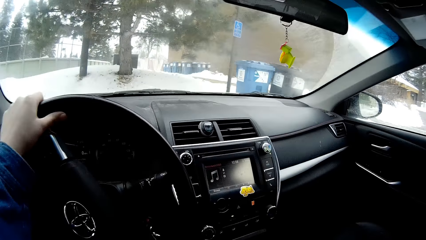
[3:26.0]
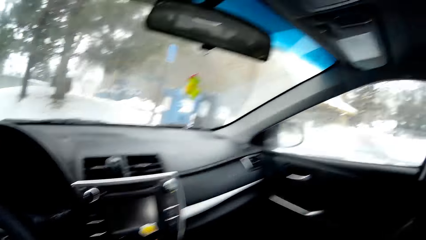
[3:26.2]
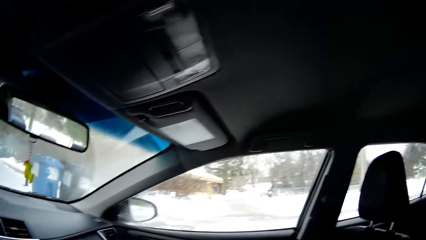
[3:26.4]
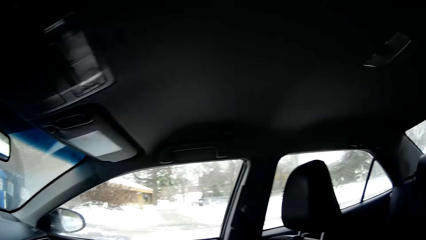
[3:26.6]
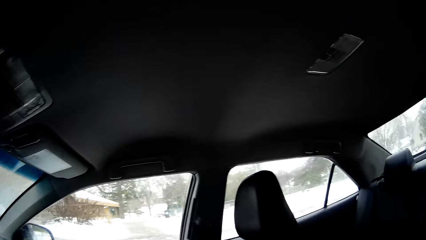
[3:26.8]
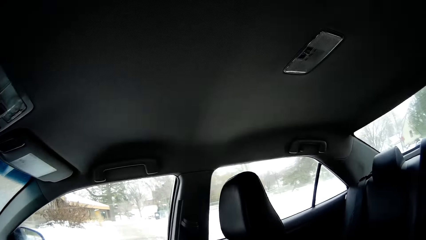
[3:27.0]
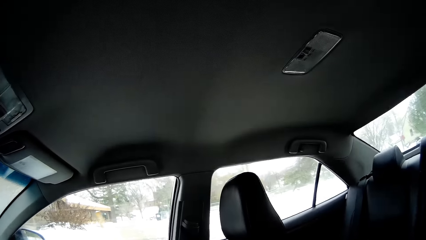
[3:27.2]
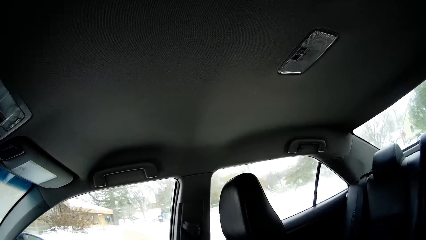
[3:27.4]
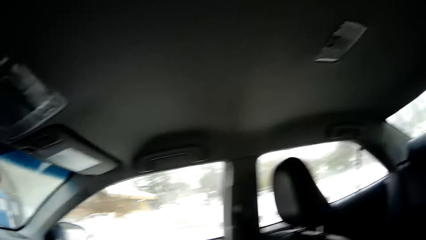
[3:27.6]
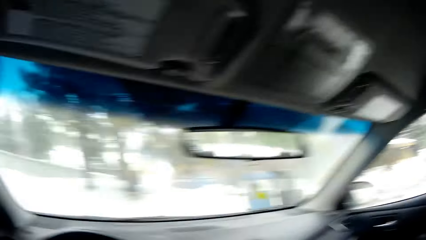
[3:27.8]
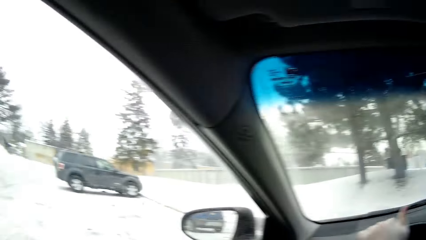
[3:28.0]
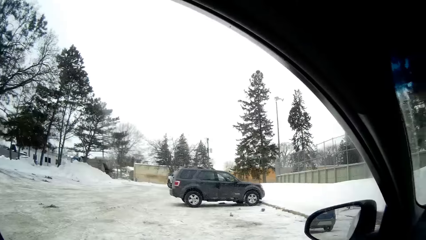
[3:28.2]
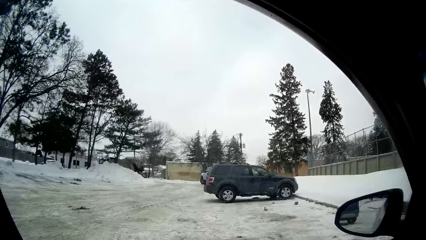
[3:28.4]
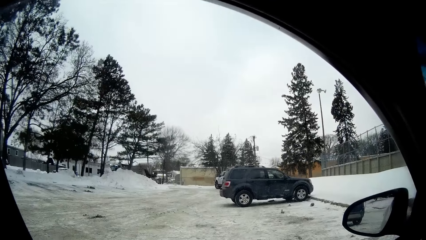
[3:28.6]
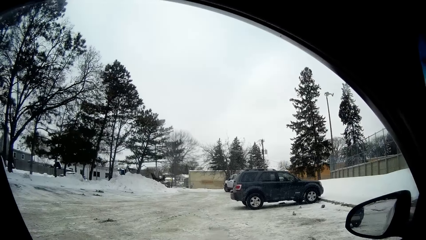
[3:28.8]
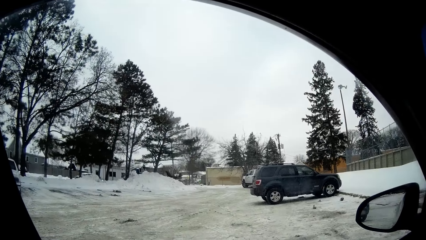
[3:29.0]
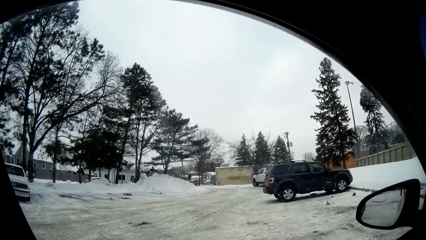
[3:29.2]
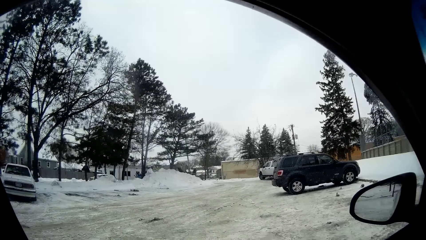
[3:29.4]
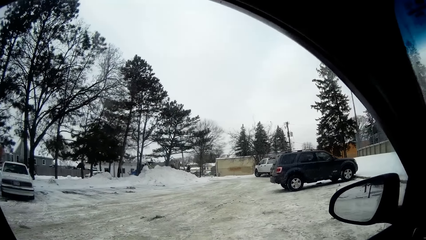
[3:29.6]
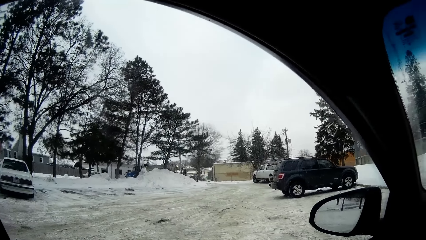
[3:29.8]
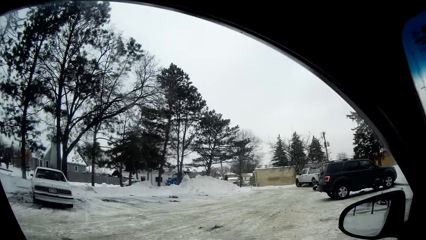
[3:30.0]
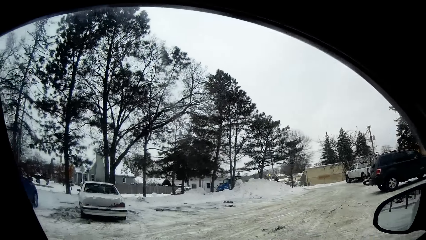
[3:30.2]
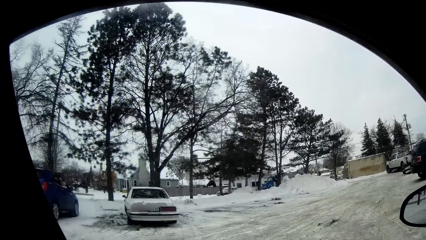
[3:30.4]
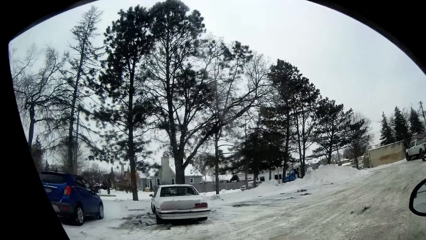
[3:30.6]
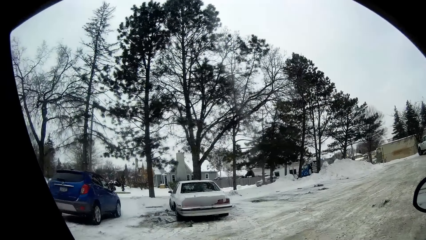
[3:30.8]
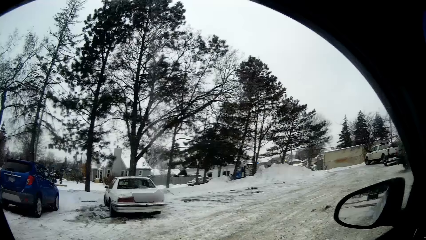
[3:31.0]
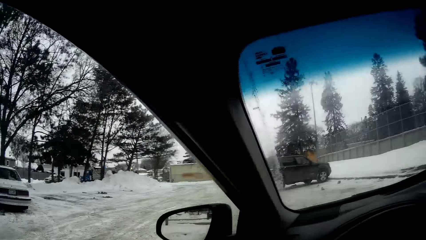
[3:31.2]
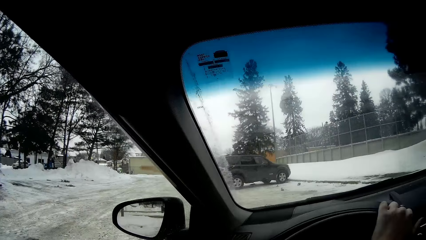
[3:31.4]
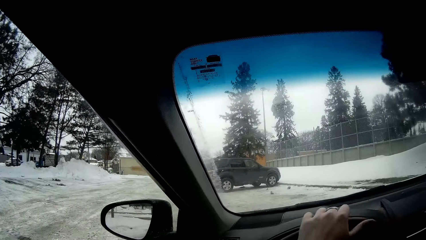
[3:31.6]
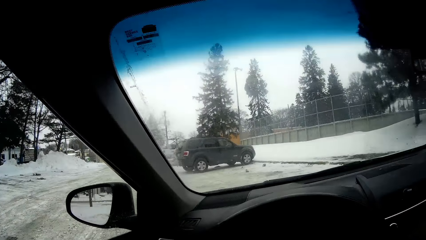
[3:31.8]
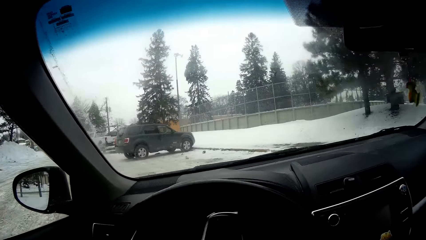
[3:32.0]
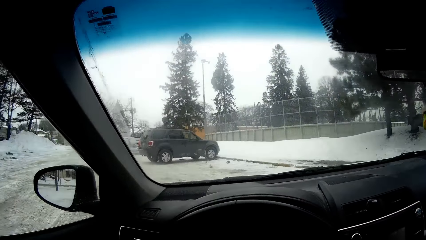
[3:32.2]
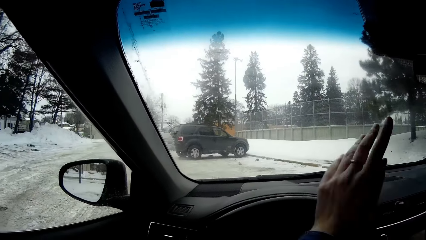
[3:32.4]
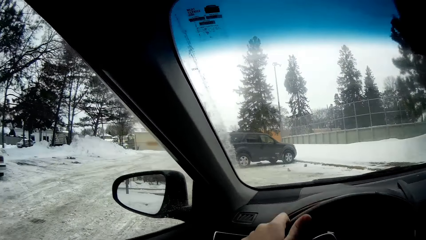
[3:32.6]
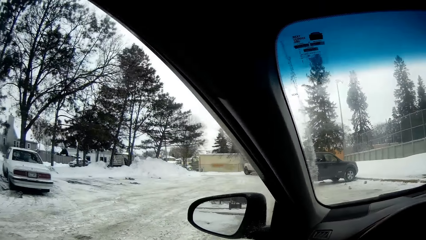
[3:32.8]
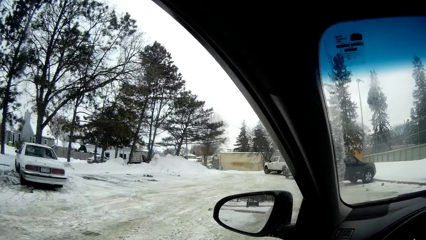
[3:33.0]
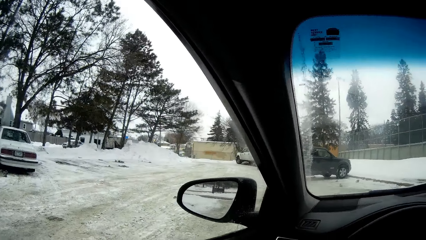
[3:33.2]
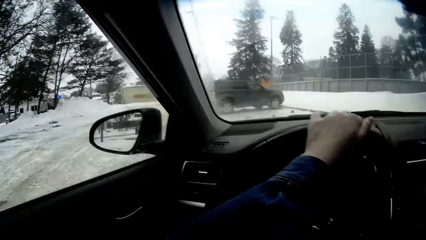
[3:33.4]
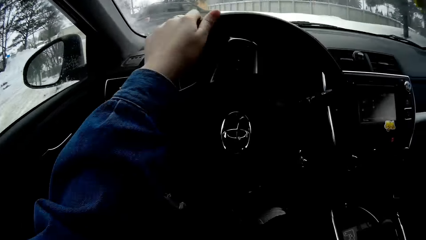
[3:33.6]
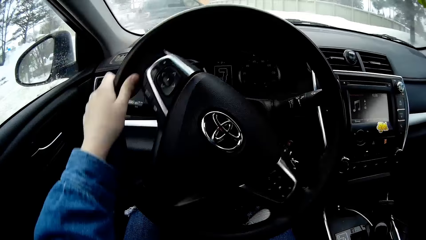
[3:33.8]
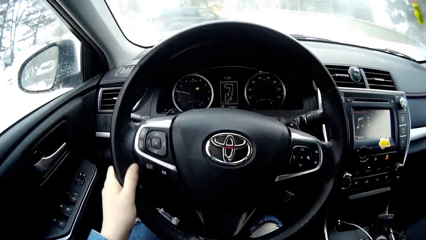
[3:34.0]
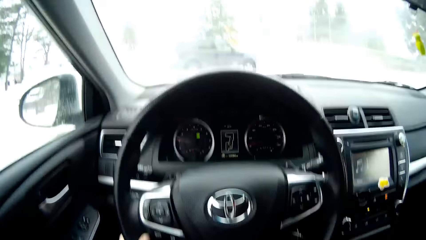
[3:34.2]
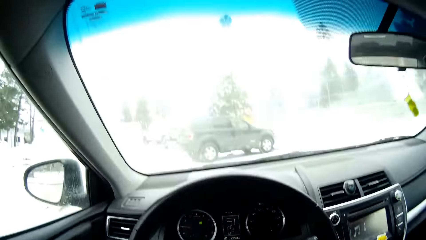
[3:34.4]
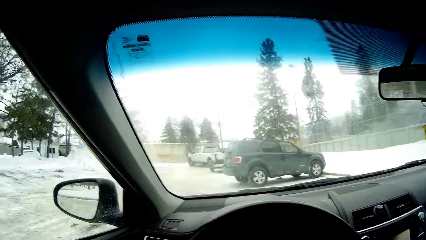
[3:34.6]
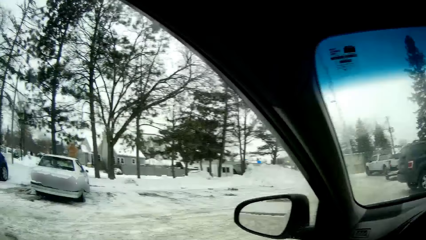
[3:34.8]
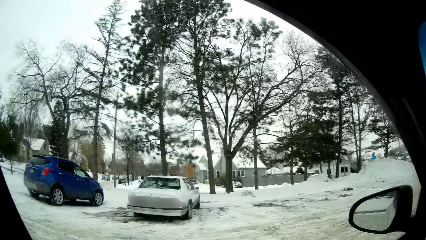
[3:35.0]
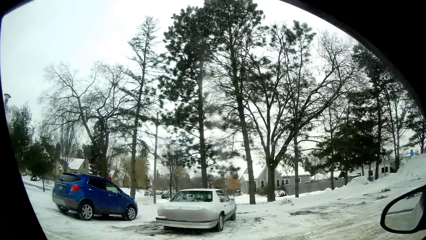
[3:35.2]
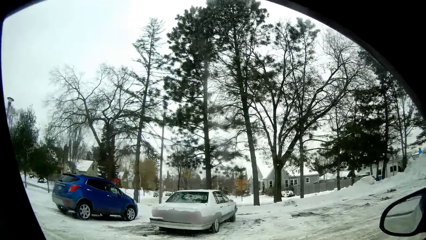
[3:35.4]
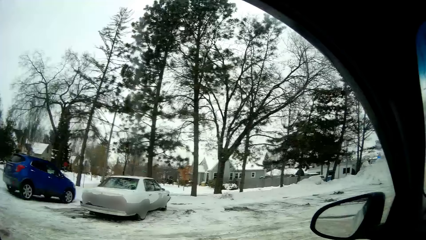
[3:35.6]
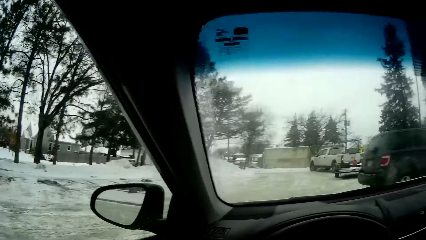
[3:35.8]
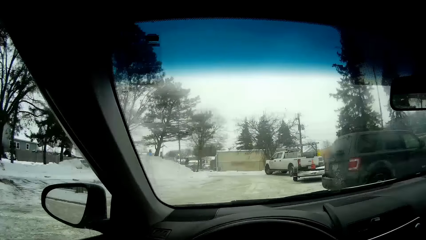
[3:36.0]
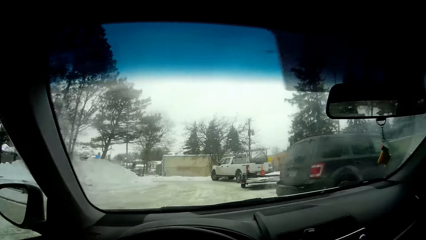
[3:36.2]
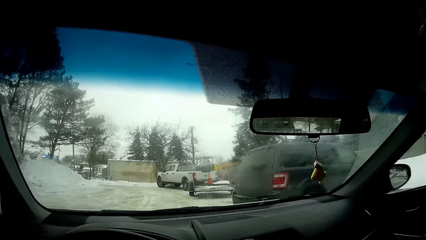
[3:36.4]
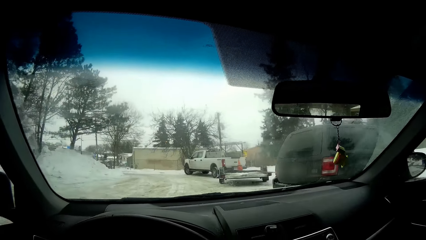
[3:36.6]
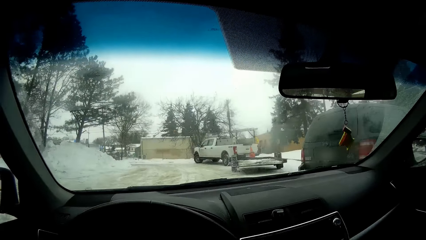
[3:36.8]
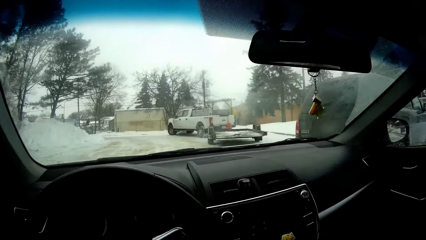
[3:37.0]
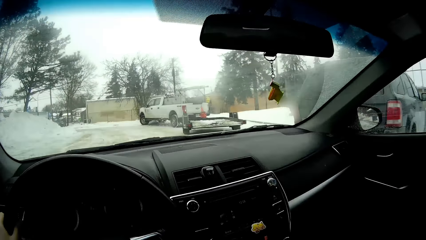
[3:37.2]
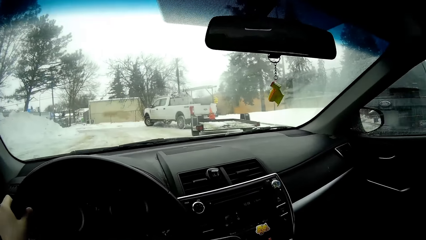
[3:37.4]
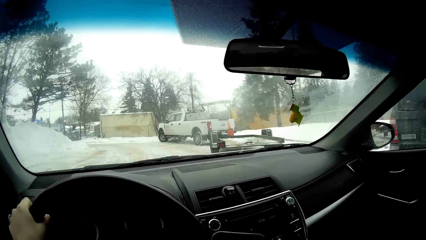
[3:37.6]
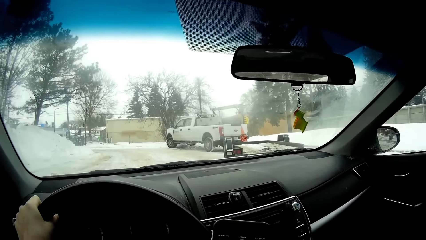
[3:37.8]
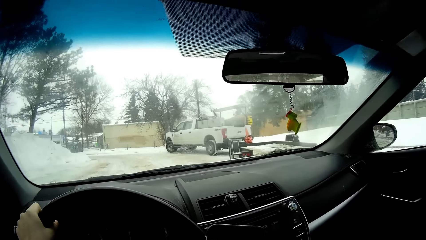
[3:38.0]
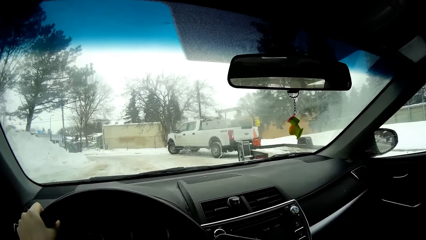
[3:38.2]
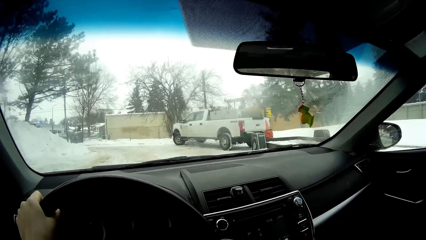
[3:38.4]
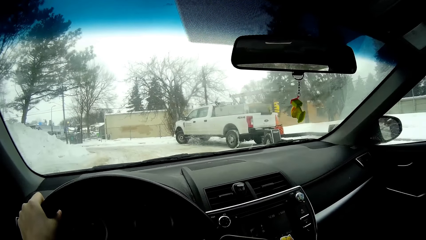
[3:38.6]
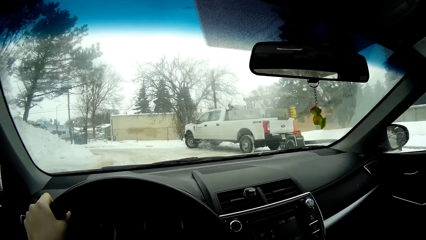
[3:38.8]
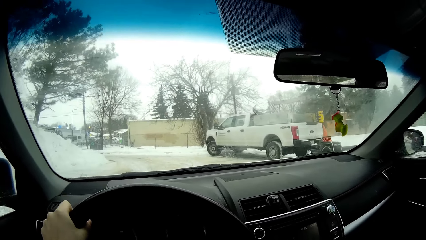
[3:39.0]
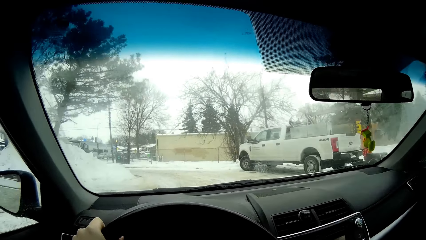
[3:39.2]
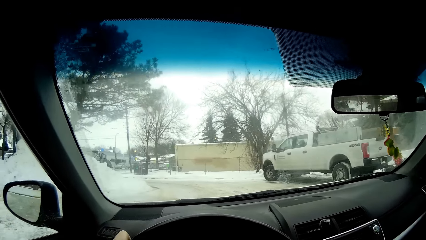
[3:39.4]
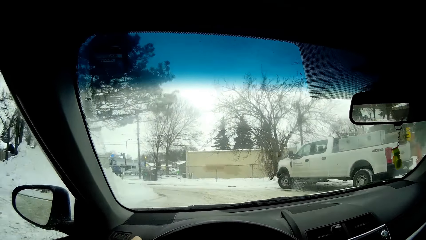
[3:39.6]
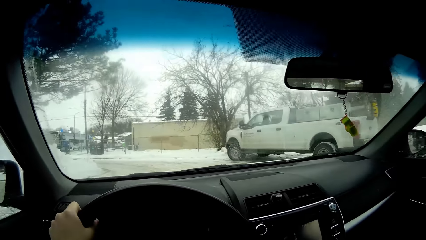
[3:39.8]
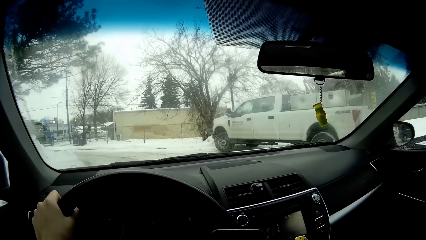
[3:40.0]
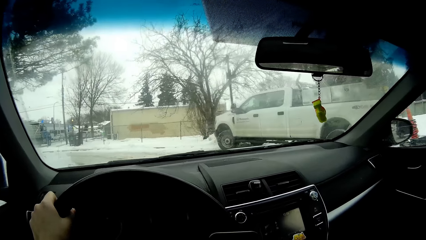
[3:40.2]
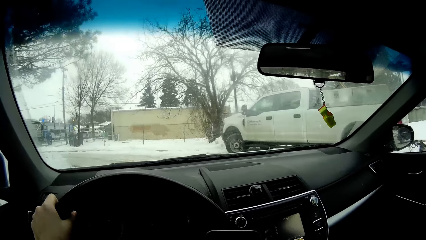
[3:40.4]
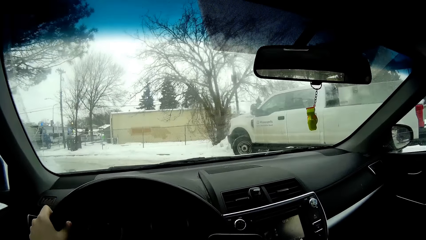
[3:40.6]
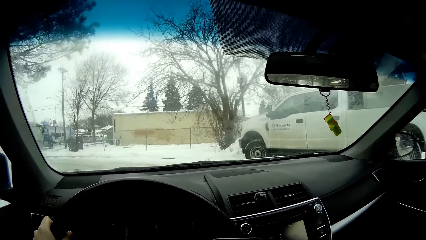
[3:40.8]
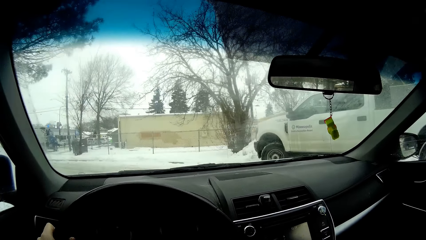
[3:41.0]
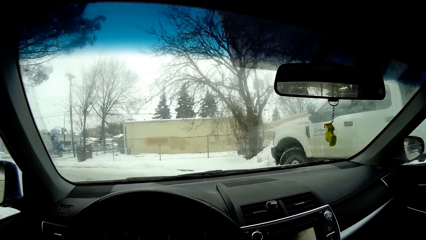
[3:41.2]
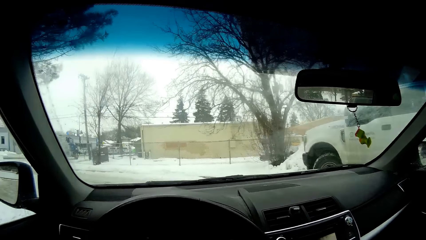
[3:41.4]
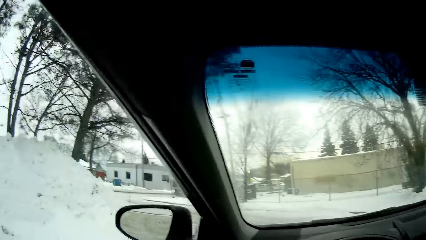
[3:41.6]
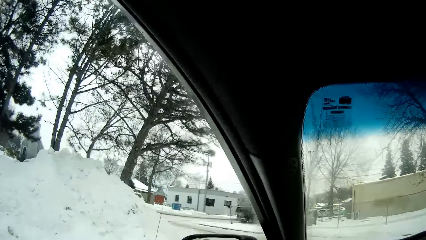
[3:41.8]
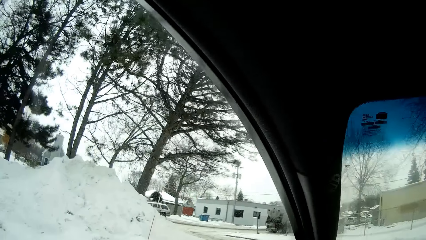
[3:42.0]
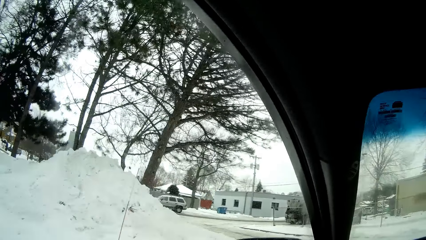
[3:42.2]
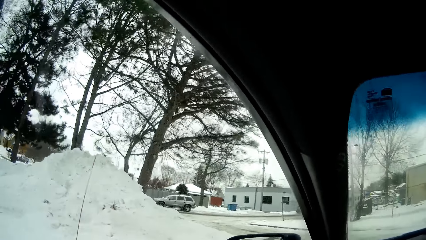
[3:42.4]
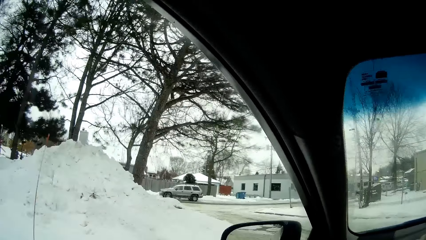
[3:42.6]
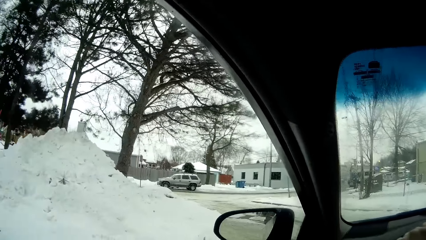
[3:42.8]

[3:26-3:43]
The camera wearer reverses the car. They look around. They reverse the car. They drive the car. They look around. They drive the car. They look around.
